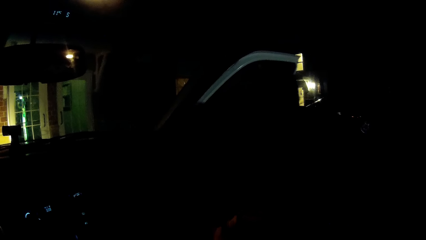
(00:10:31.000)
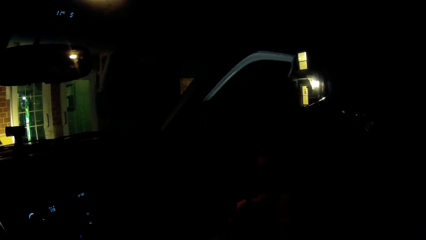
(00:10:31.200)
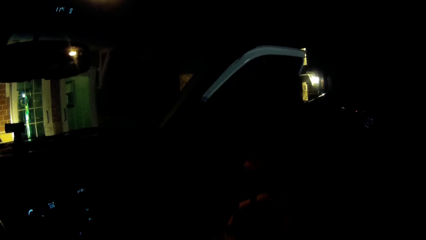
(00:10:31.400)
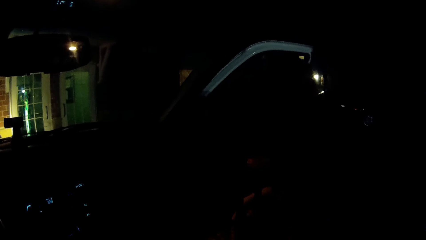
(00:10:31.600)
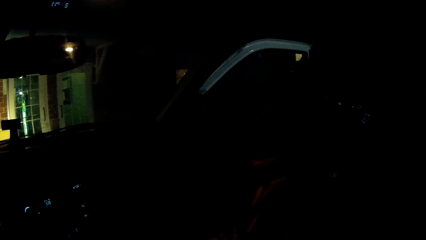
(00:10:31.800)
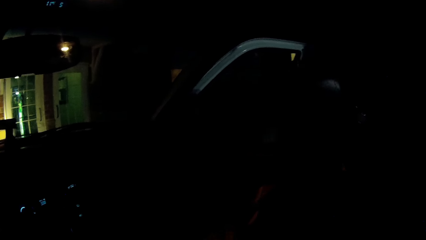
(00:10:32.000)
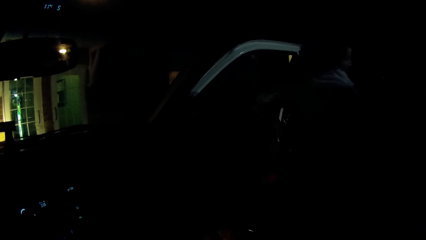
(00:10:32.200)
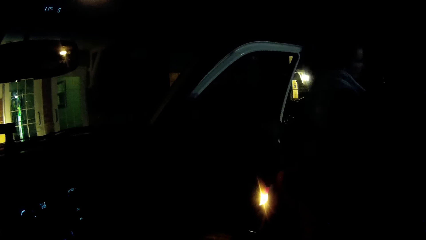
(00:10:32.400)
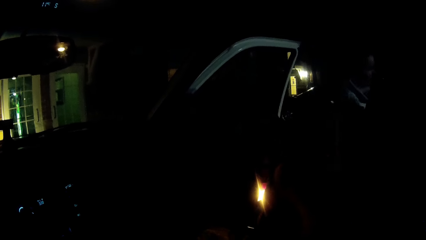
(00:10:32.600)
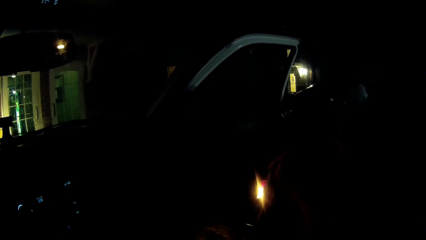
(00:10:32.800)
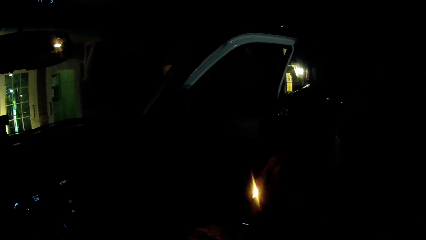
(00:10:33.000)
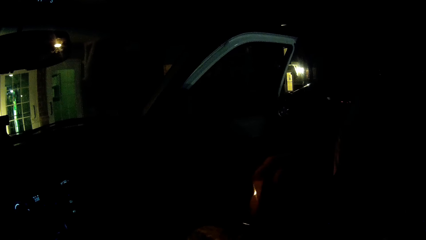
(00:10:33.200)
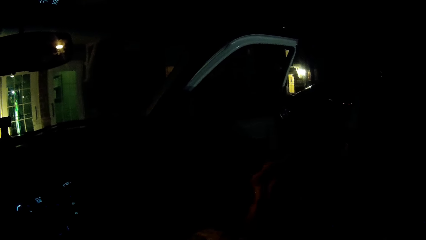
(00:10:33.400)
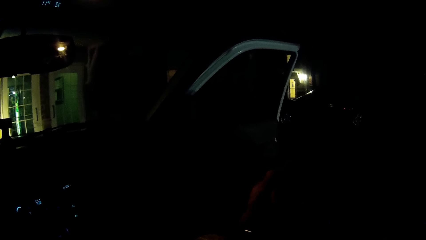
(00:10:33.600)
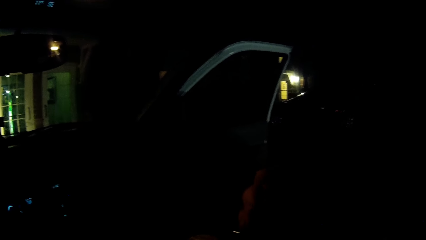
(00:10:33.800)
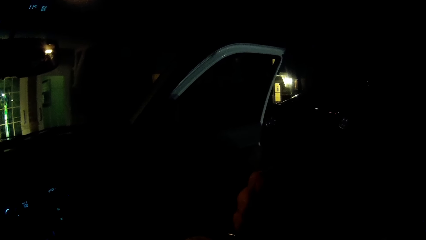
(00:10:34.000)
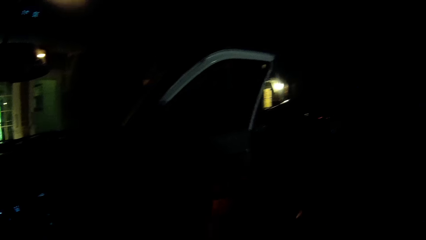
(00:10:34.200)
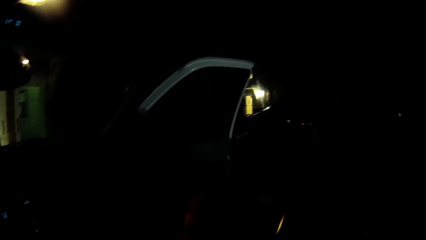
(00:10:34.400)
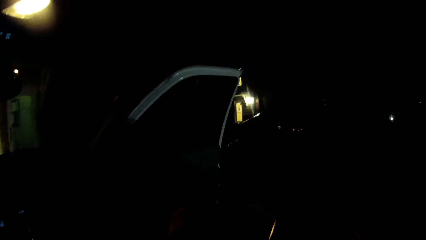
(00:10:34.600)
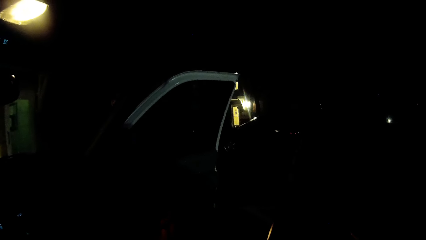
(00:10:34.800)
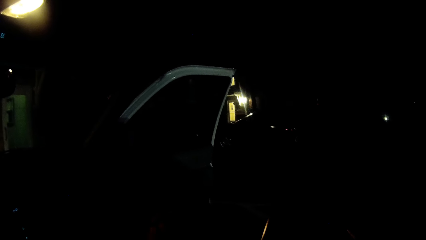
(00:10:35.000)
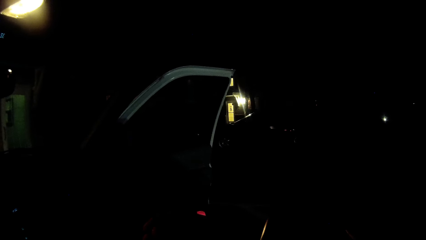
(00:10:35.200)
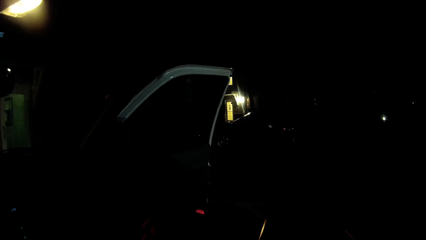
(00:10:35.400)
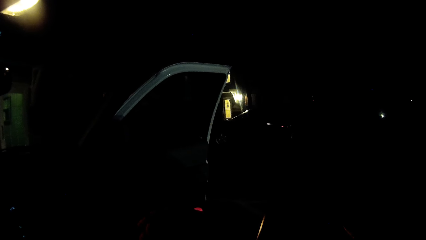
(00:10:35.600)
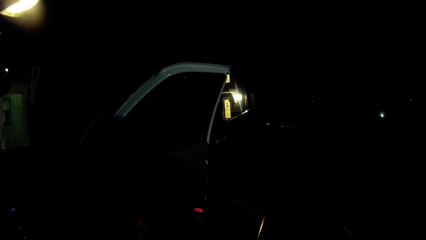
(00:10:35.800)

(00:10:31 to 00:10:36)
The woman comes down from the car.

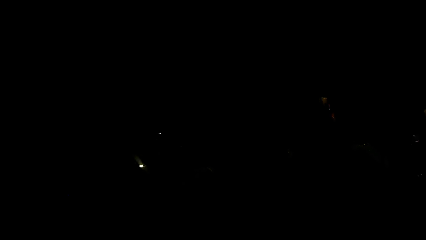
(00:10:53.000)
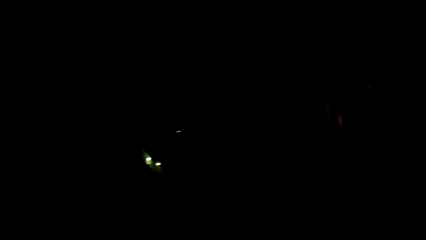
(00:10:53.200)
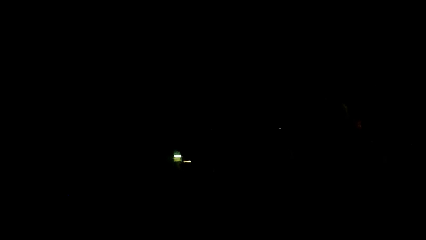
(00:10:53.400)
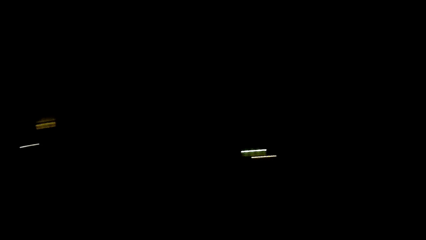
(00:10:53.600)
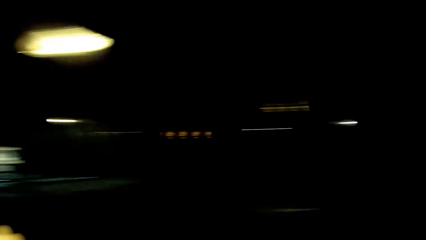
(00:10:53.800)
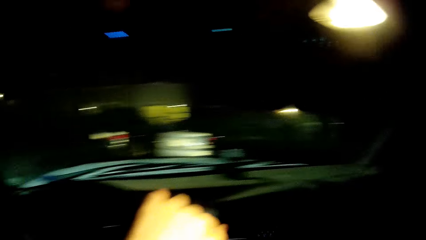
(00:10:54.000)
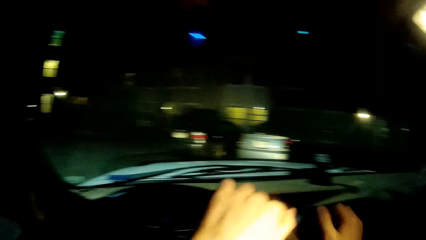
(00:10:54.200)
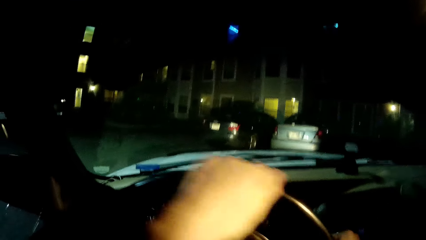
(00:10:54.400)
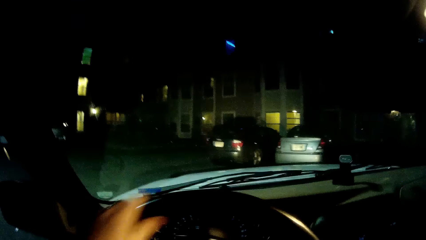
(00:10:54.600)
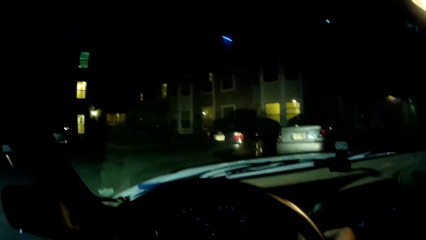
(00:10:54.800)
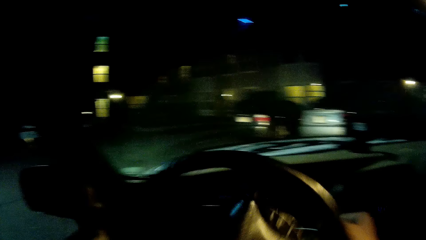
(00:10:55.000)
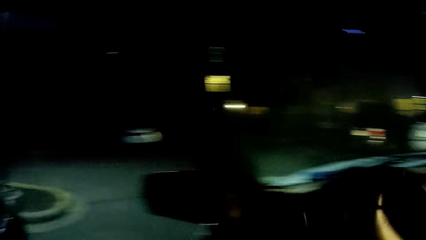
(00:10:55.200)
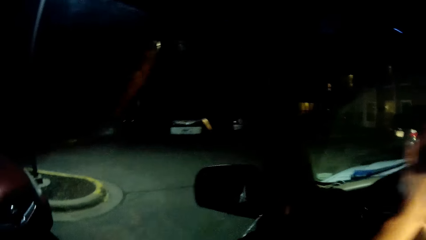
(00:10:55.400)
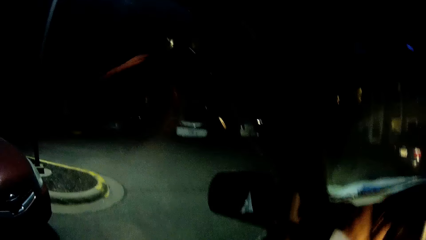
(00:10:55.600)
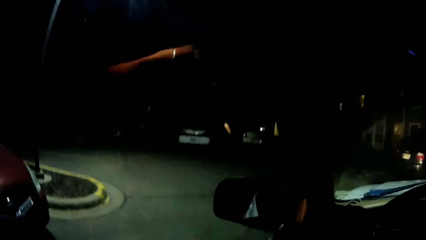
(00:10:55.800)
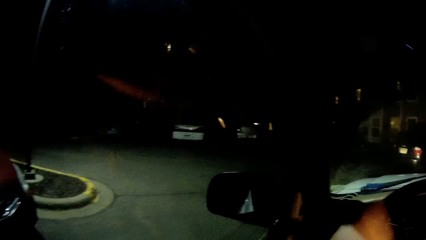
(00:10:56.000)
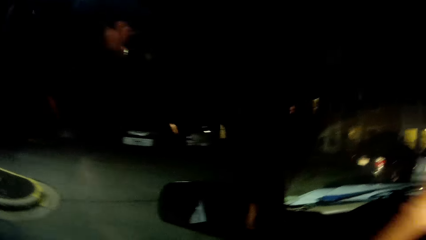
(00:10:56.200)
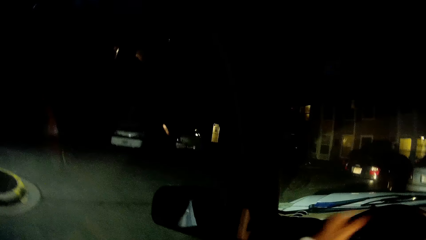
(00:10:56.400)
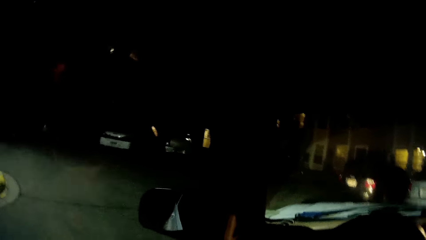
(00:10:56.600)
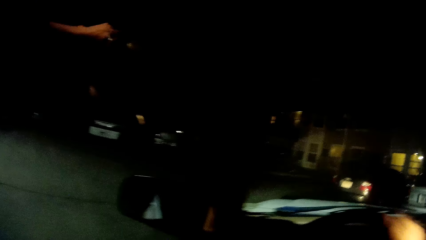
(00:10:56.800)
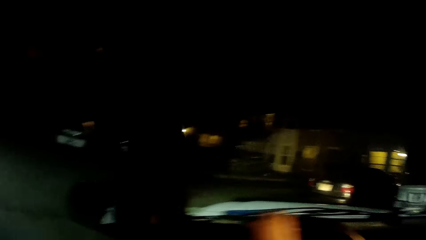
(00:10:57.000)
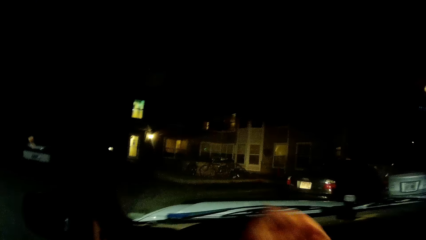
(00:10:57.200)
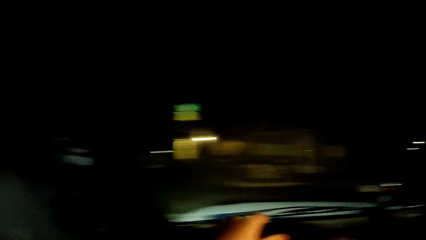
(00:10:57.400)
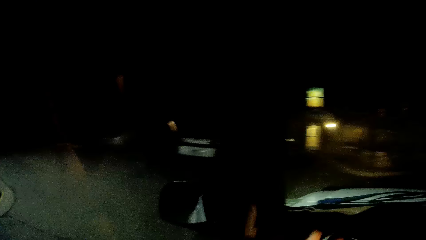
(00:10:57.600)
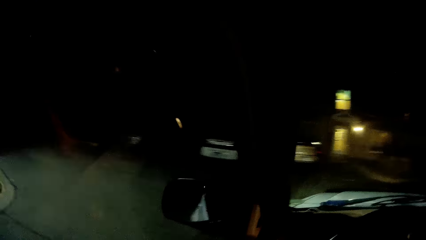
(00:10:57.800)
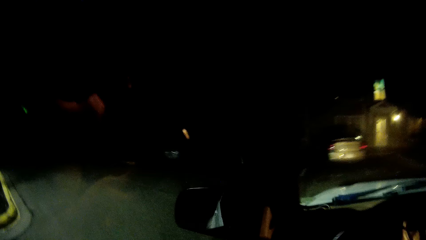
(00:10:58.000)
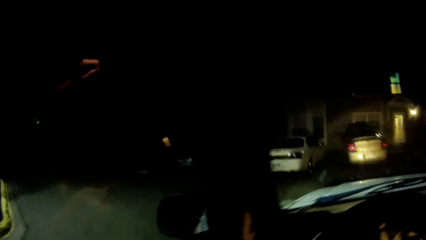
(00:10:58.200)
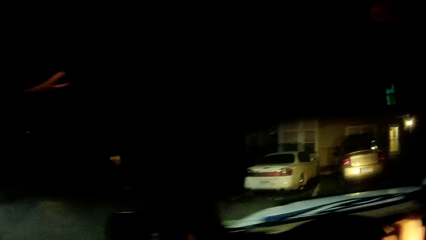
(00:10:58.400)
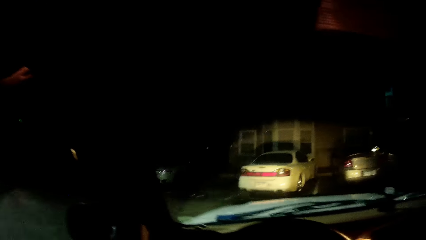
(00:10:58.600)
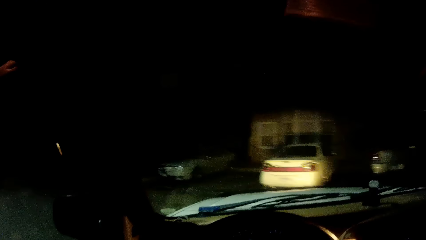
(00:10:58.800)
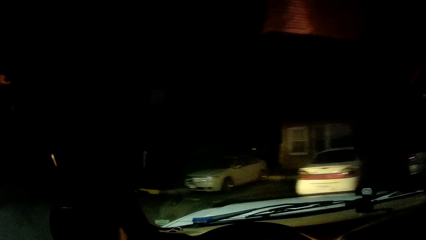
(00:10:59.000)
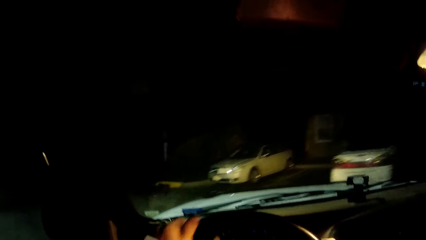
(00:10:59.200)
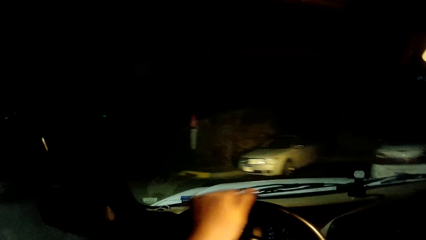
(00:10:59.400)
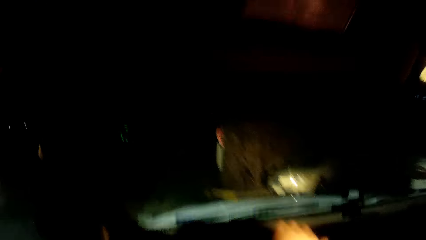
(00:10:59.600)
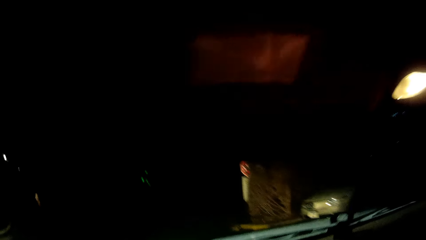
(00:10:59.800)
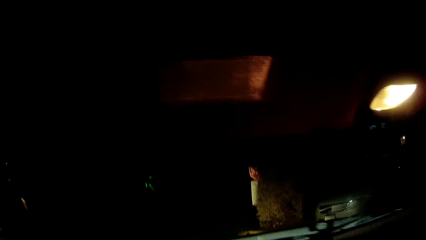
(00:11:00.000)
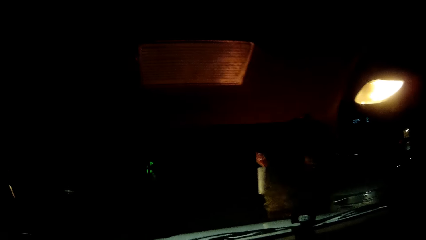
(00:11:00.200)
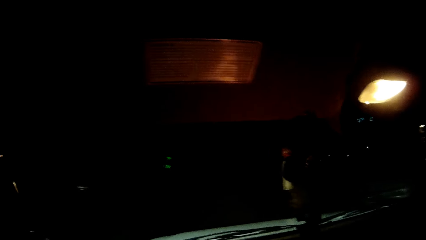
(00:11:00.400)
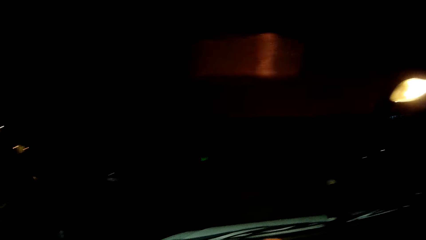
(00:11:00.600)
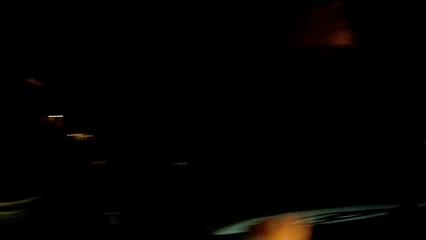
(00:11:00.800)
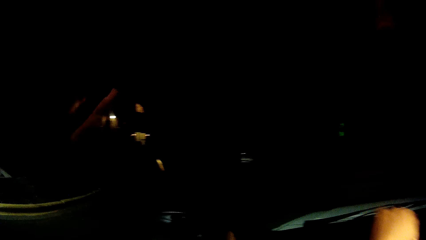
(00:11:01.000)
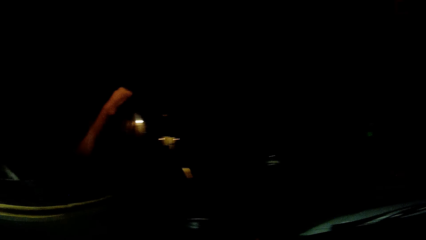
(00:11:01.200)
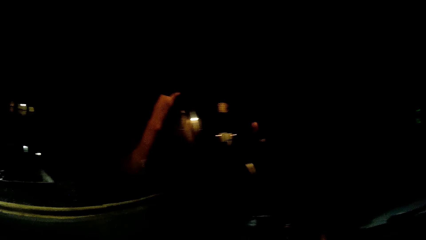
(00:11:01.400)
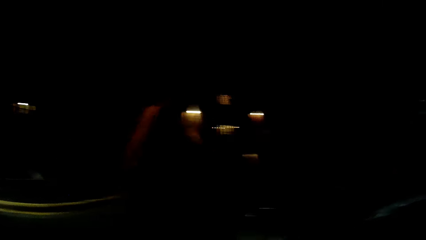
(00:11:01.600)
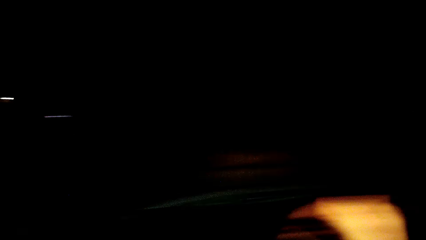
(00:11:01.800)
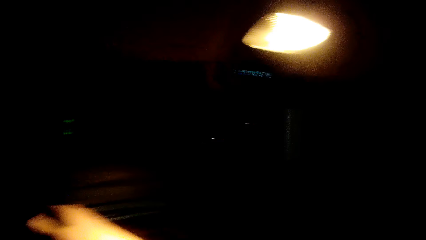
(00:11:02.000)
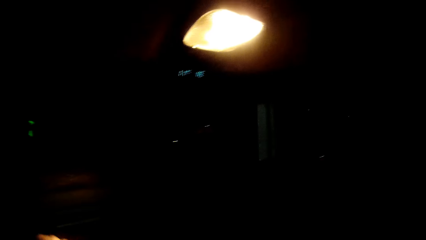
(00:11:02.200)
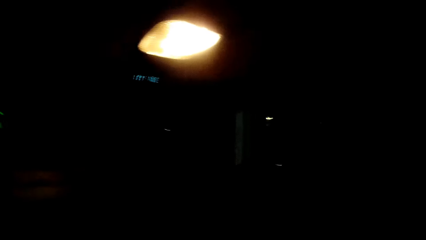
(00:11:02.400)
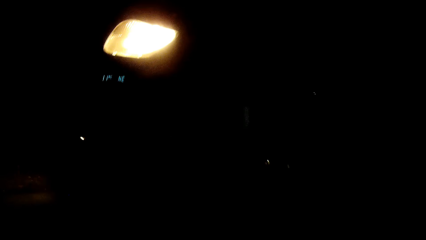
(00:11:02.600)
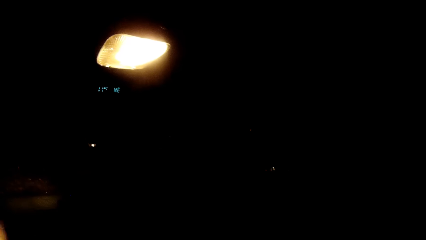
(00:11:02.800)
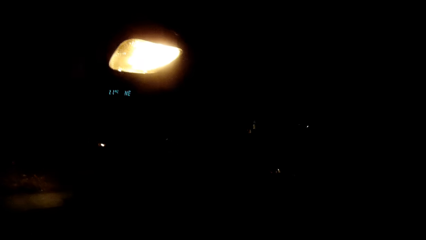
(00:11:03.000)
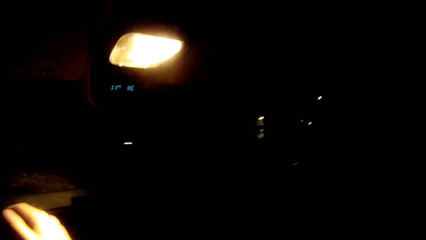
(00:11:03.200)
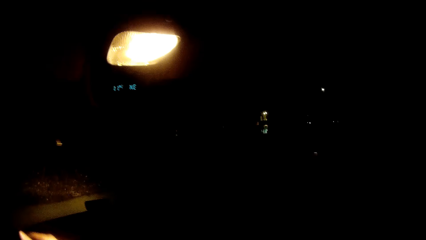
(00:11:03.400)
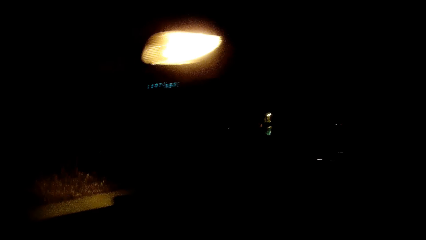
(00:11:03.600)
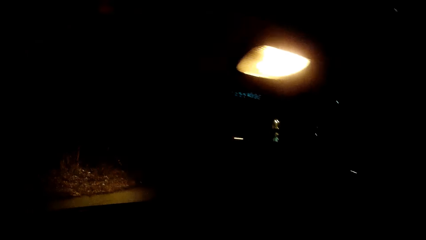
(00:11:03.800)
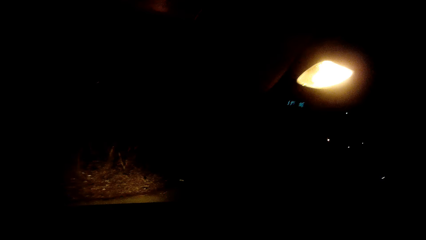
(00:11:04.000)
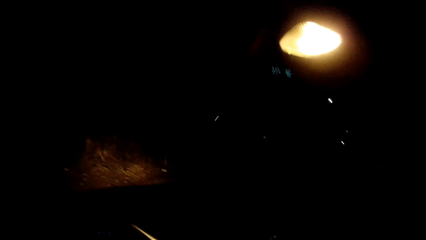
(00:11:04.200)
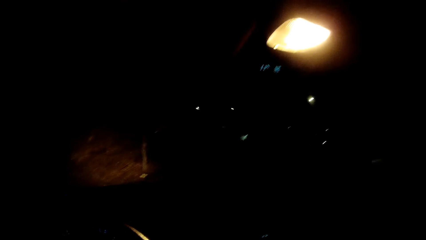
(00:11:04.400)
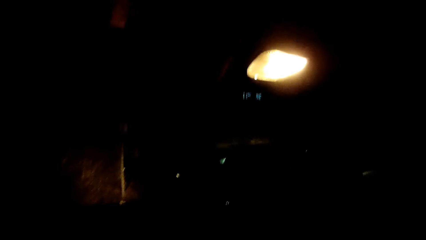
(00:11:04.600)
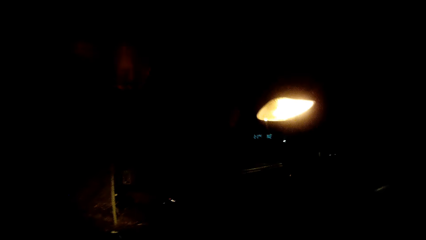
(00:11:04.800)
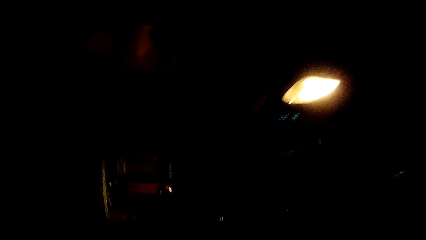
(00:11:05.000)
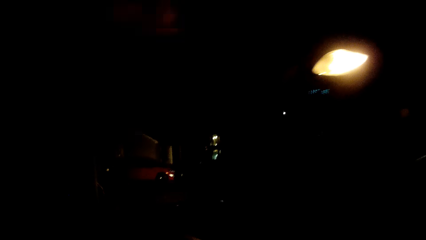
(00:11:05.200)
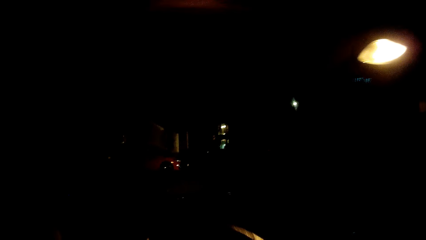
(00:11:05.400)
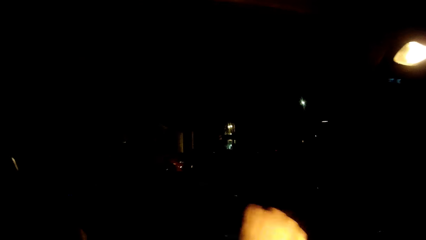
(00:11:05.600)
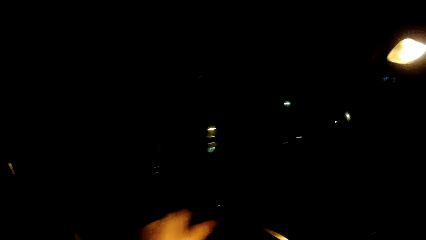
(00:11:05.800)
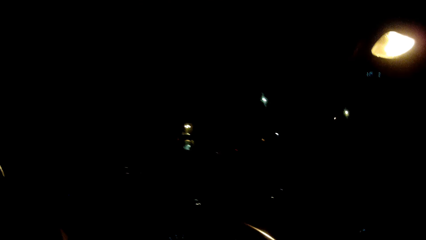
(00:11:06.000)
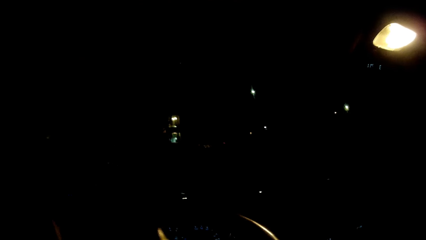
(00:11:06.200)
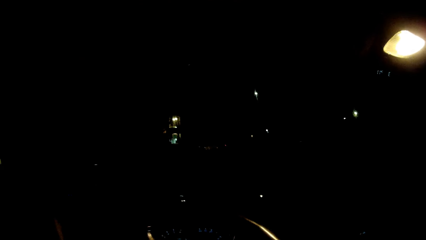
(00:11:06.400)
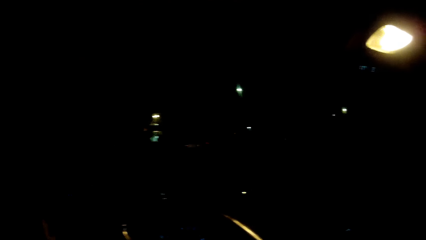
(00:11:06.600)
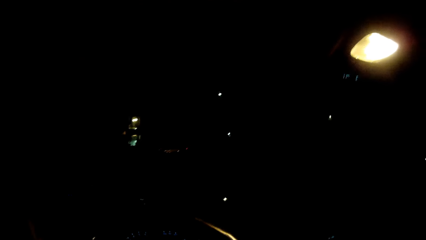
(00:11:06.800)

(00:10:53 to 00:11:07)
The camera wearer drives the car. They turn the car steering with both hands. They drive away from the house.
